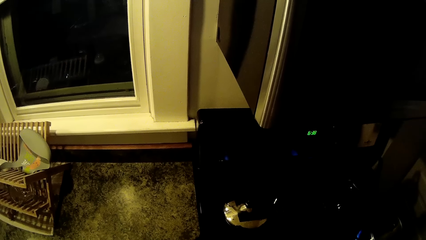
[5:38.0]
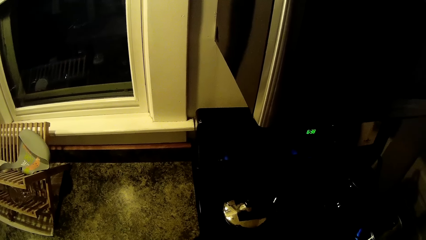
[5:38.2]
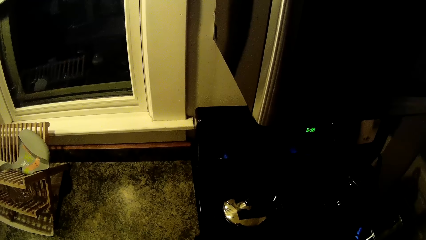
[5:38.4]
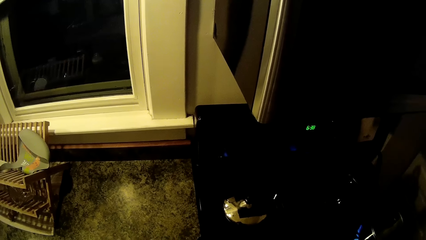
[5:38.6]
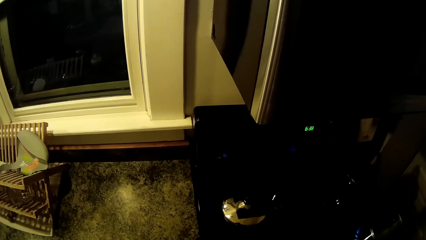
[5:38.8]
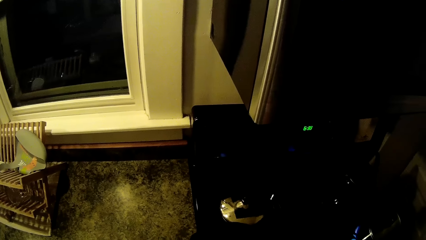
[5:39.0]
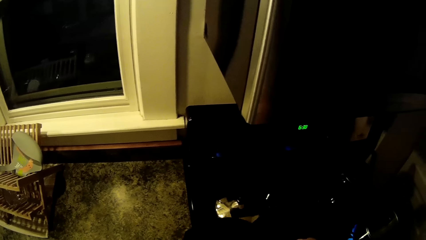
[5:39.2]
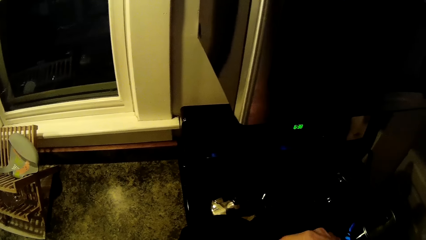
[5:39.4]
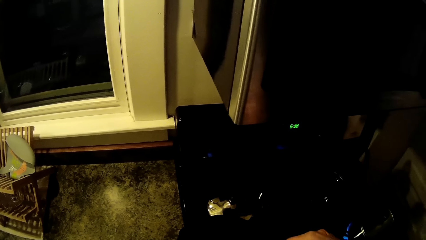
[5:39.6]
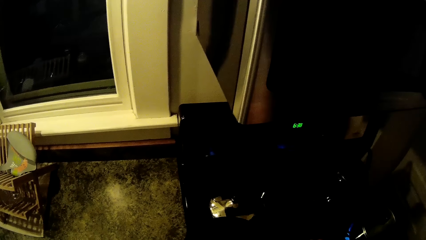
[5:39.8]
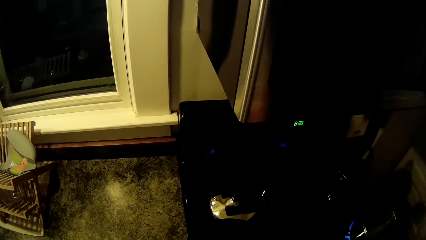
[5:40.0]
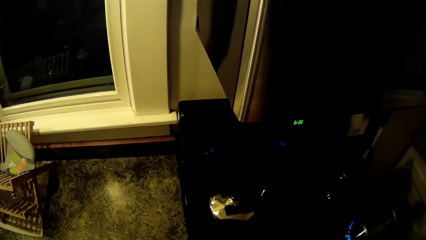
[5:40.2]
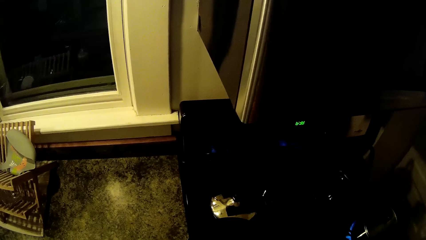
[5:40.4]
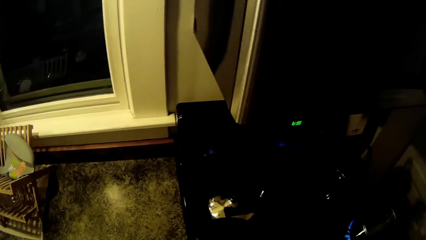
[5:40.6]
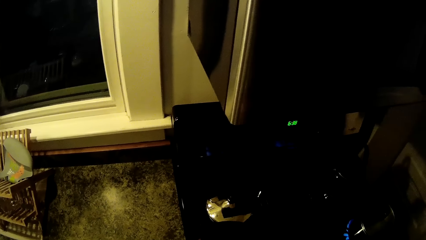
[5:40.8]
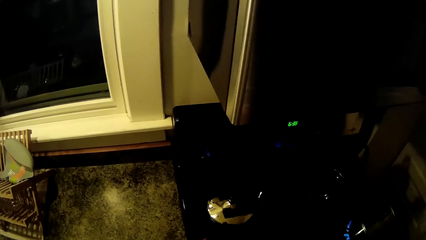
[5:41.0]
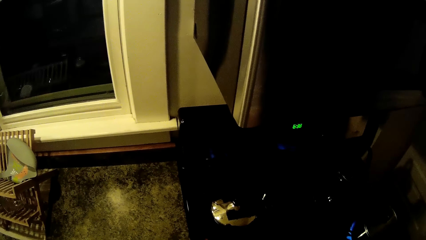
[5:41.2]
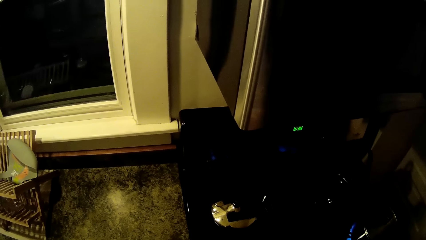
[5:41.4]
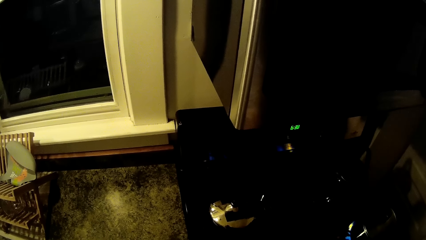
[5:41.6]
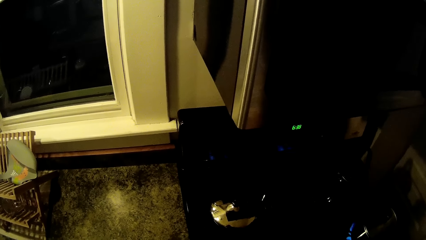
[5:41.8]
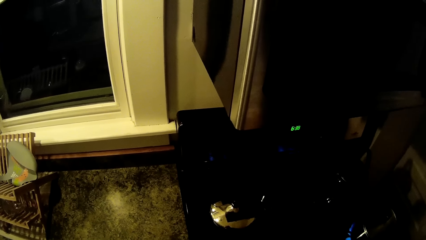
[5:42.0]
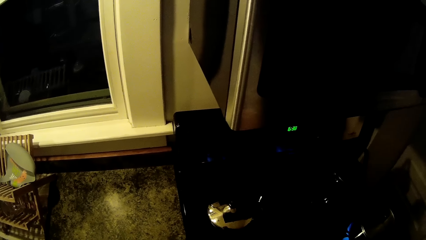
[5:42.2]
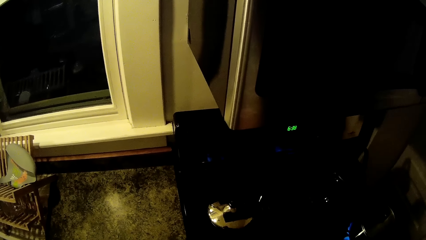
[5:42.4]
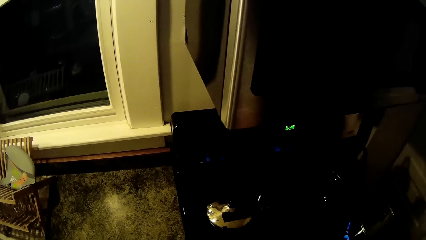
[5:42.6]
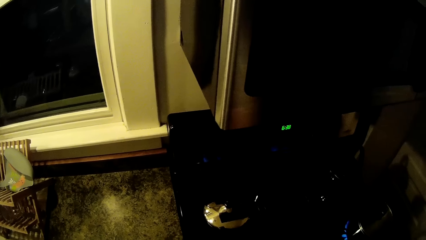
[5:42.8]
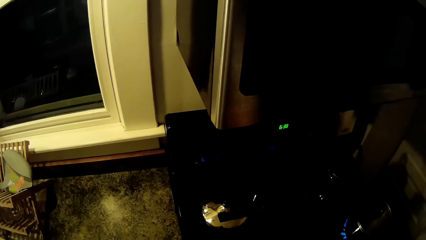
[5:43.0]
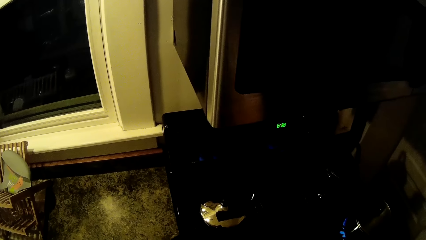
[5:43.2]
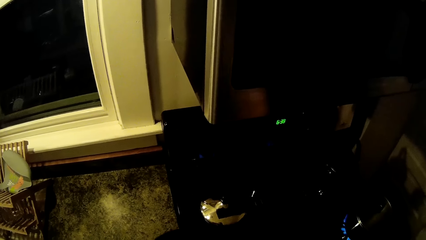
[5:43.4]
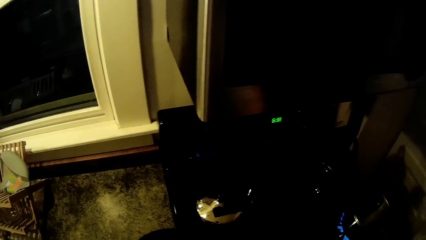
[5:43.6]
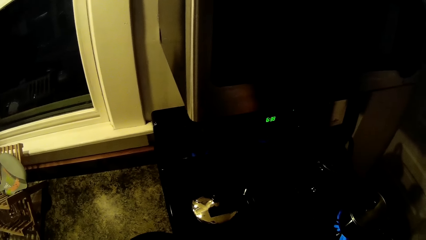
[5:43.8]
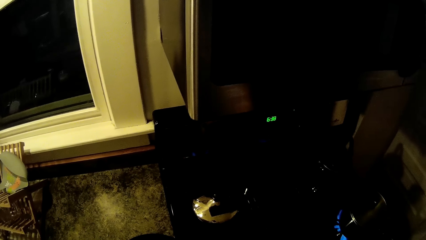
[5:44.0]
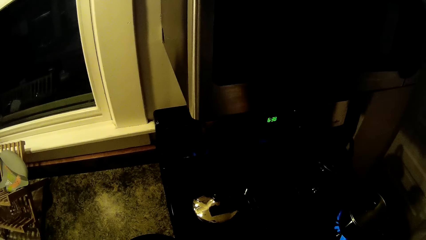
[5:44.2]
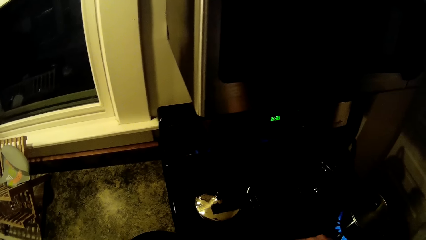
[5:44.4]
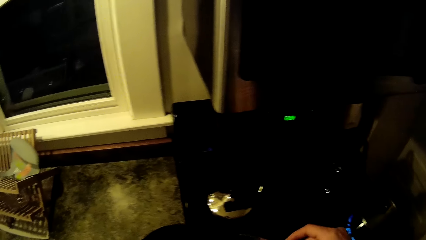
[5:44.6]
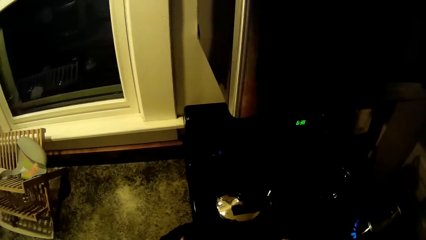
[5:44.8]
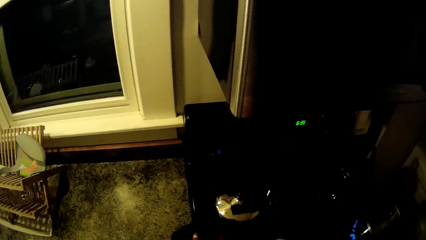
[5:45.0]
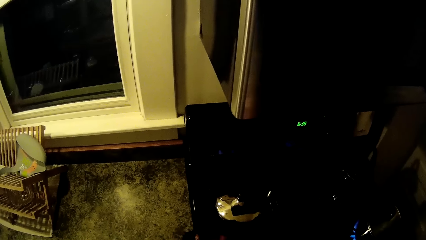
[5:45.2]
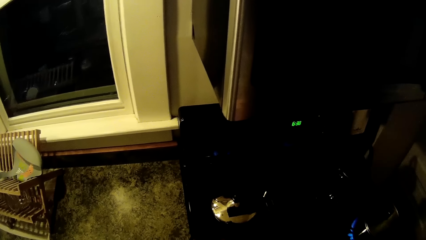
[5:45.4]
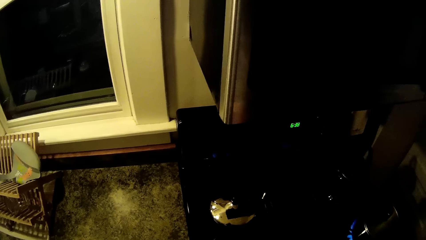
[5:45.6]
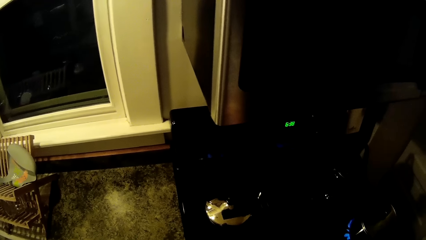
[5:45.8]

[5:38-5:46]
The camera wearer stirs the food.

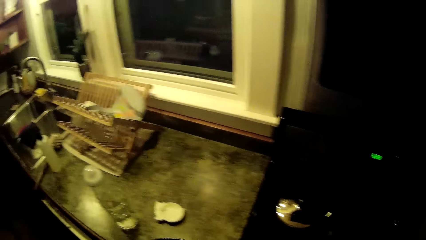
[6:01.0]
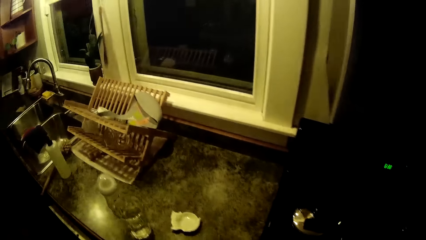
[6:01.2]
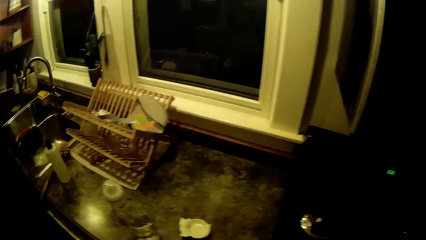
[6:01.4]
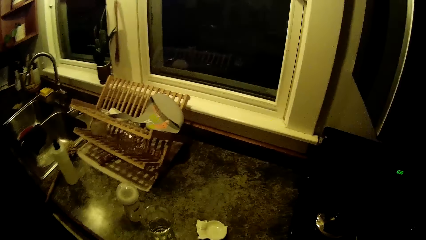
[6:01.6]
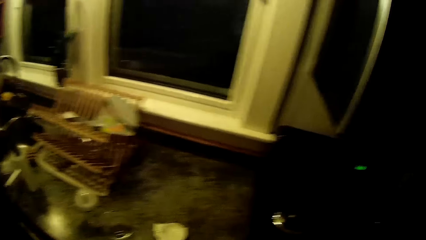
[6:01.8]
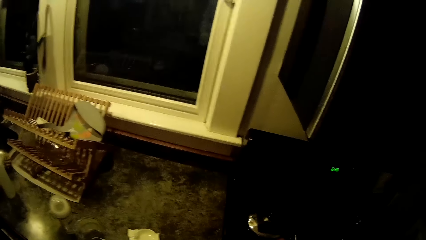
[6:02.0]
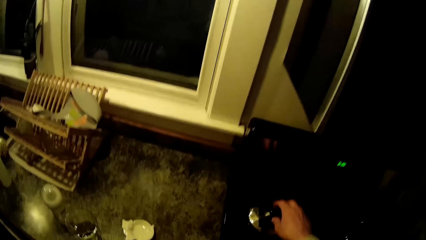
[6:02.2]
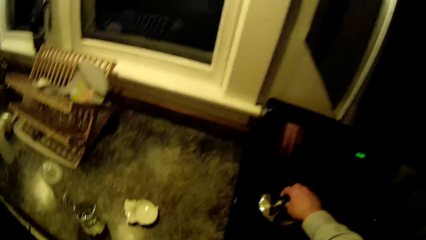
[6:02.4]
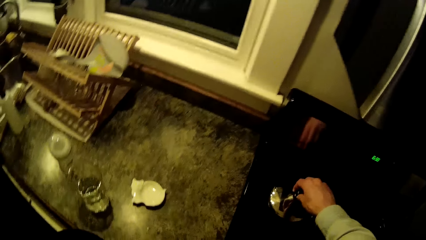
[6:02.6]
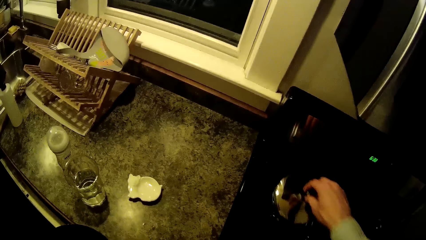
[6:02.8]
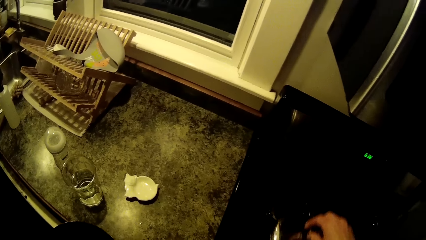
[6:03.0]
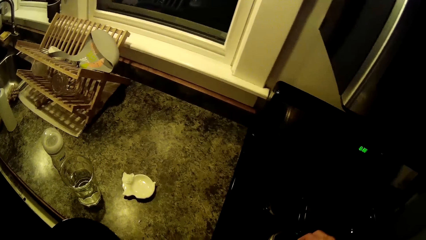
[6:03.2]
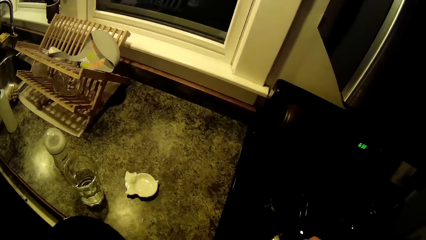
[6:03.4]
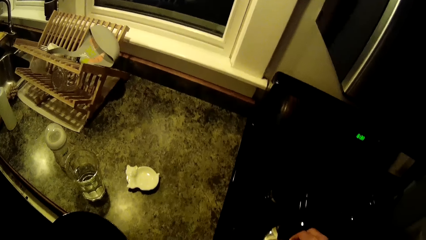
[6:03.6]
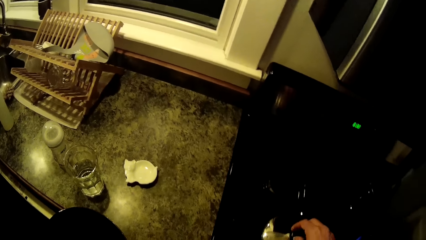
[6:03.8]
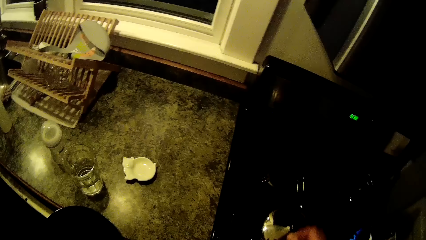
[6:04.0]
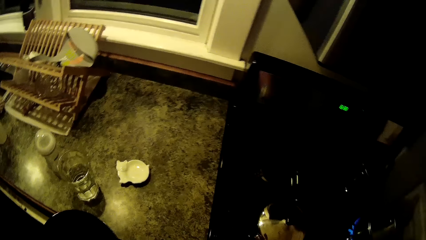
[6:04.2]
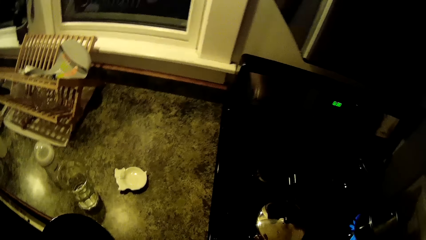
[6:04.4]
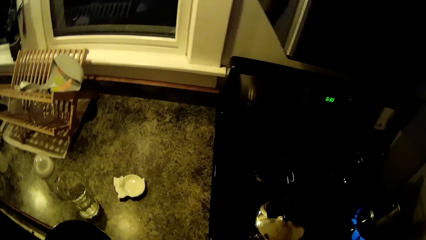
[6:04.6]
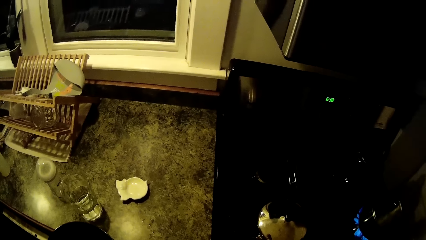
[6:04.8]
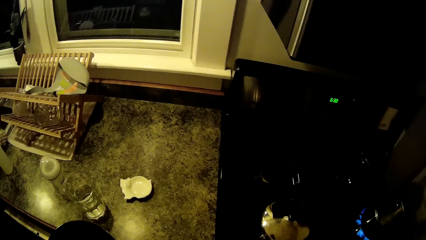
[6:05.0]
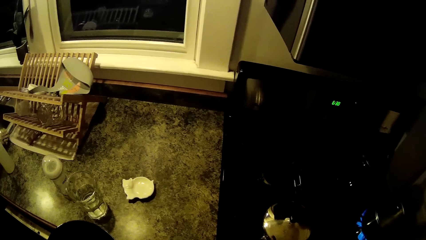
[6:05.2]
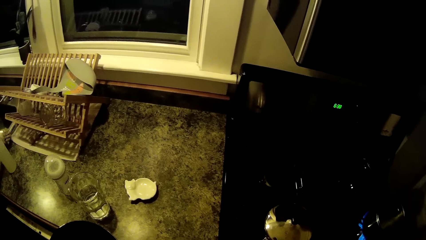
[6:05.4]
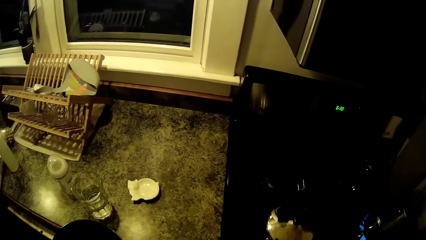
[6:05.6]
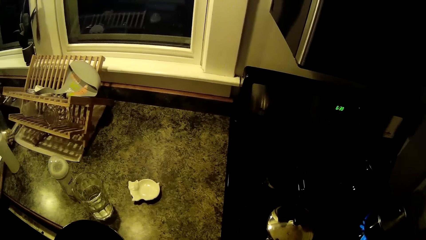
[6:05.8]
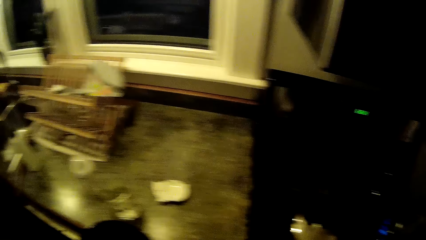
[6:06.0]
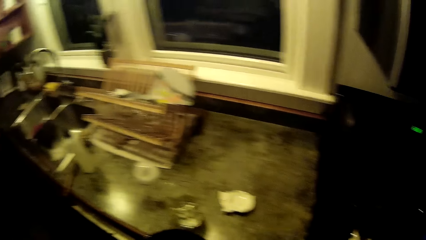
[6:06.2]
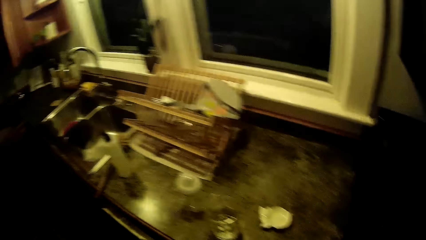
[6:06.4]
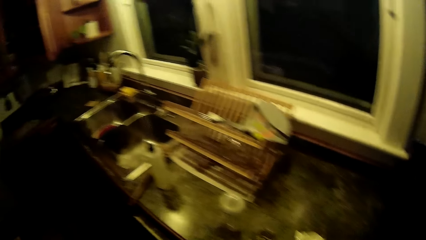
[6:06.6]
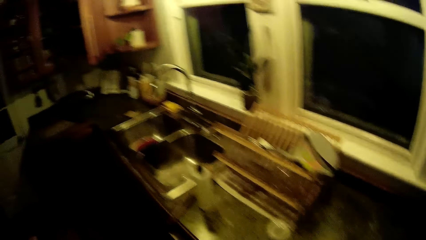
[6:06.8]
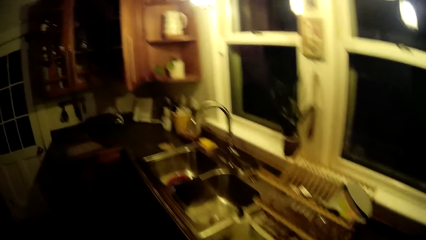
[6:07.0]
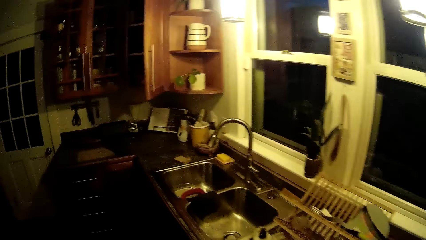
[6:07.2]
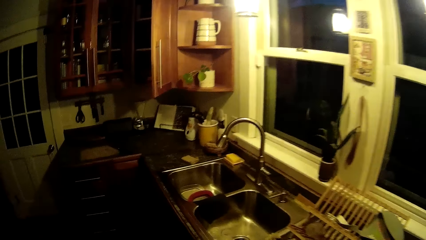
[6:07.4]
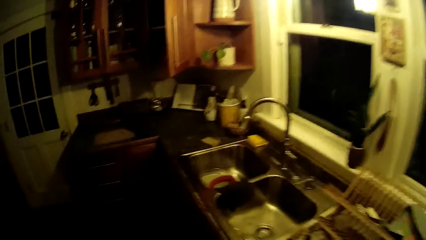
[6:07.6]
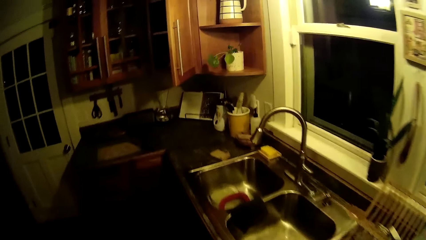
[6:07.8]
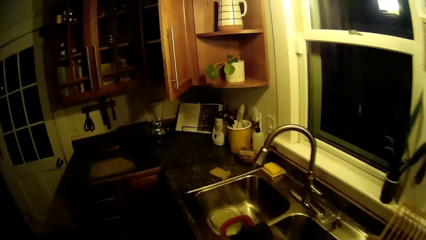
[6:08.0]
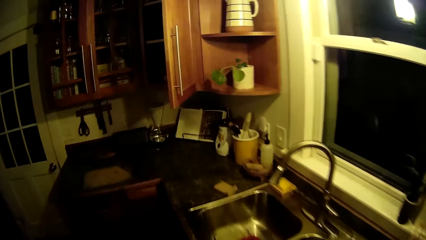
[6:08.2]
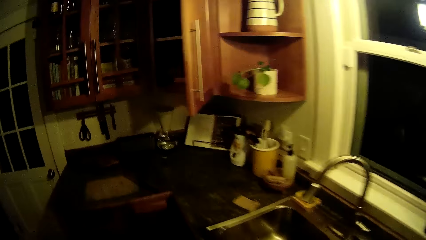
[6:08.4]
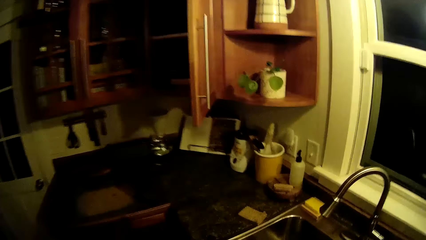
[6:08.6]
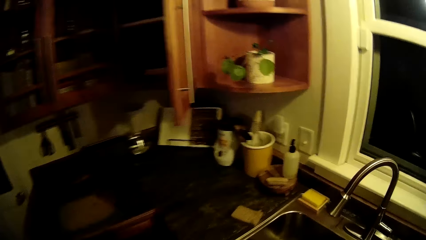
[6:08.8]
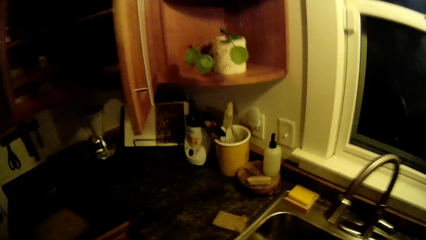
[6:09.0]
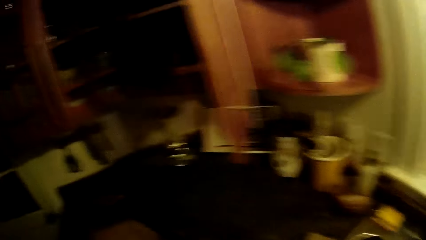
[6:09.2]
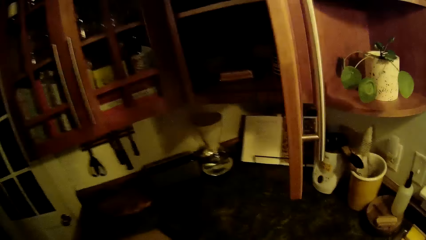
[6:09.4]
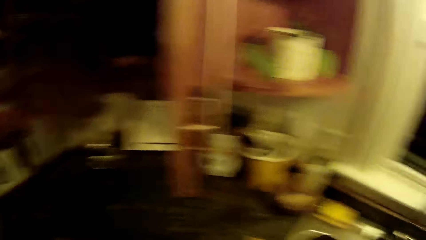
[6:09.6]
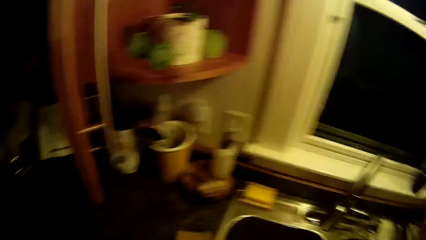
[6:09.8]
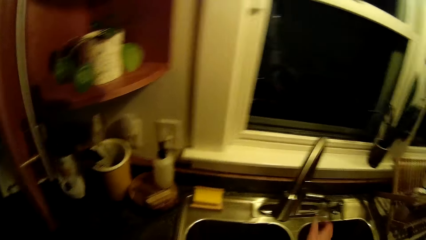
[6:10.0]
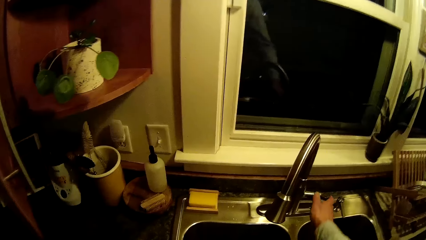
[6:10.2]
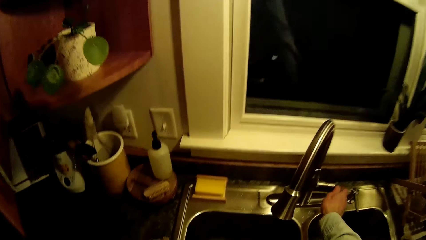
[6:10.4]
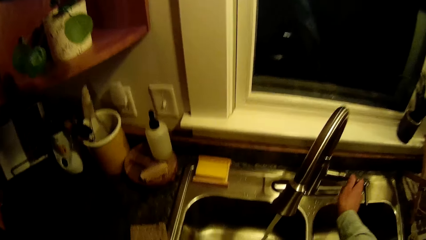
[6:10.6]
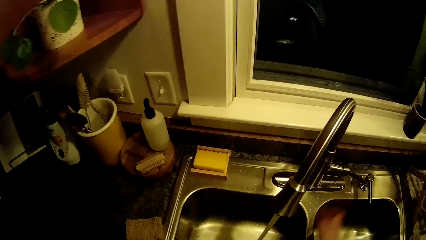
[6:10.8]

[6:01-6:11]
The camera wearer takes the cover of the pot with her right hand. She covers the pot on the cooker with the cover. She moves to the sink. She turns on the sink tap with her right hand.
